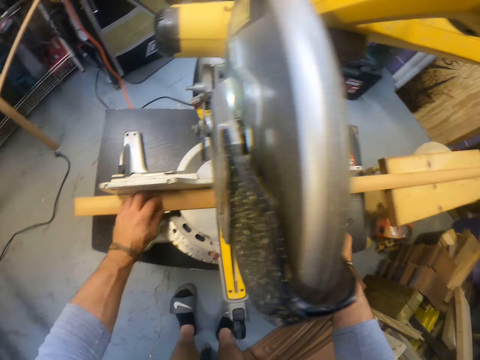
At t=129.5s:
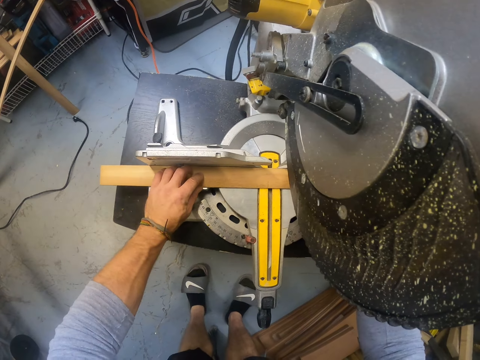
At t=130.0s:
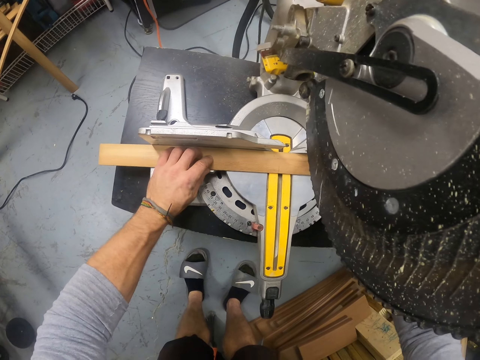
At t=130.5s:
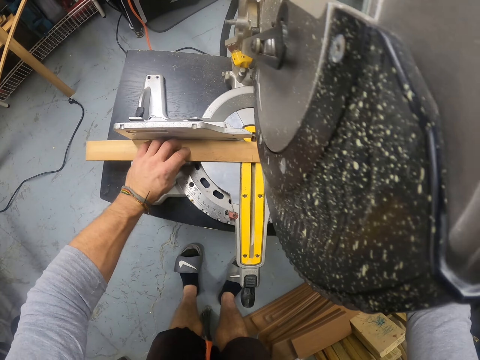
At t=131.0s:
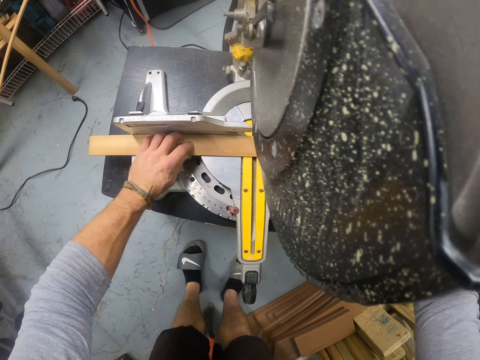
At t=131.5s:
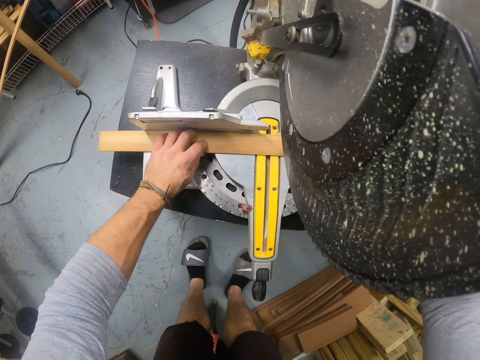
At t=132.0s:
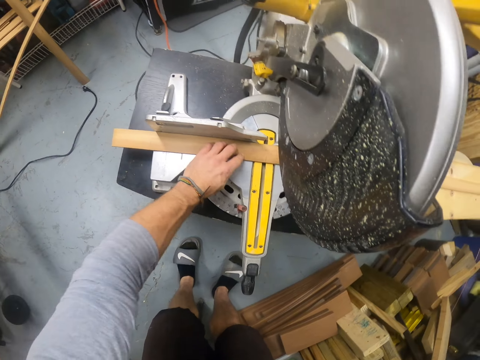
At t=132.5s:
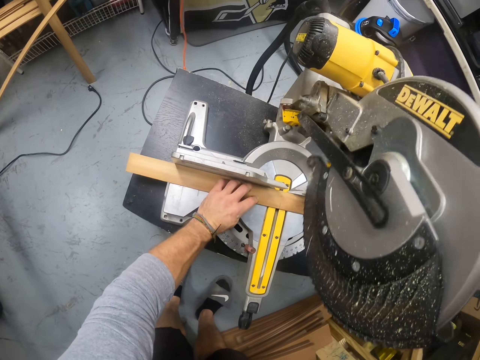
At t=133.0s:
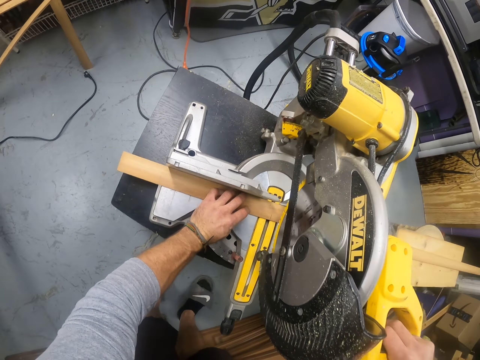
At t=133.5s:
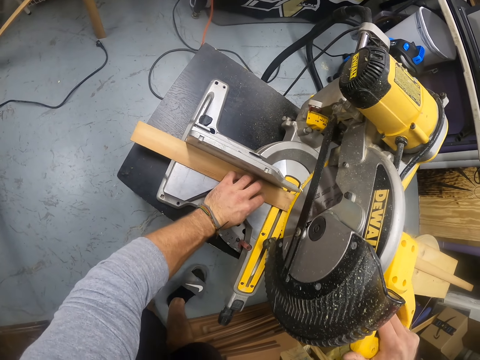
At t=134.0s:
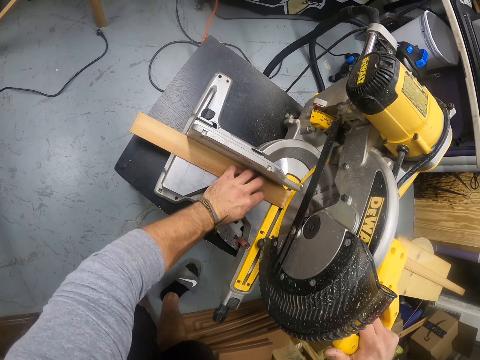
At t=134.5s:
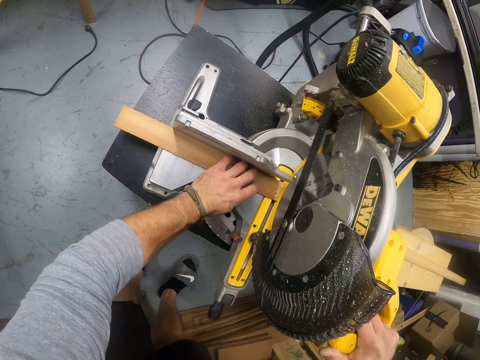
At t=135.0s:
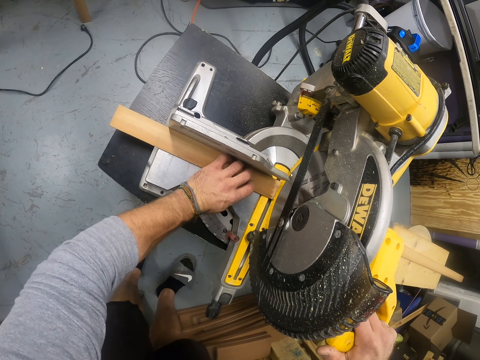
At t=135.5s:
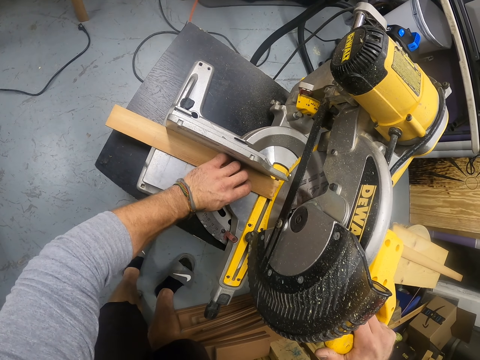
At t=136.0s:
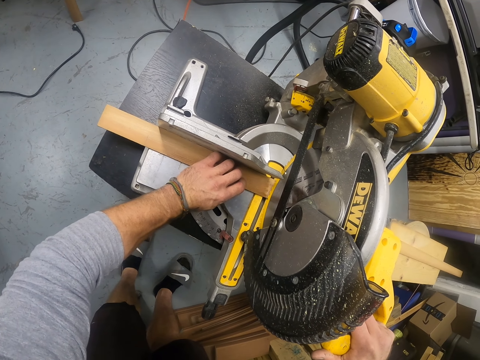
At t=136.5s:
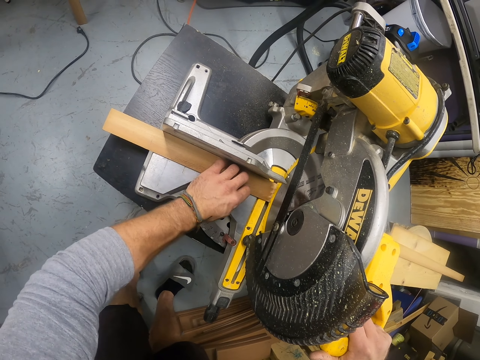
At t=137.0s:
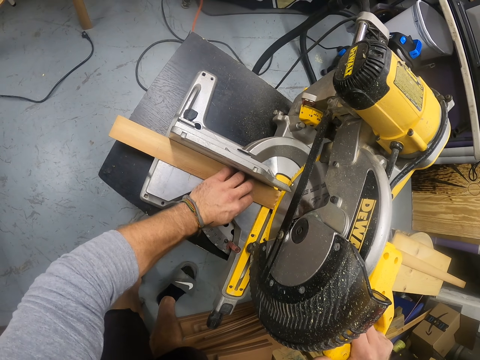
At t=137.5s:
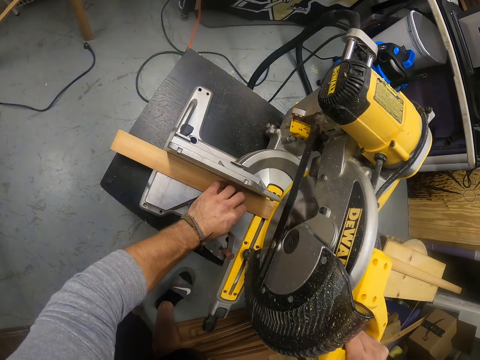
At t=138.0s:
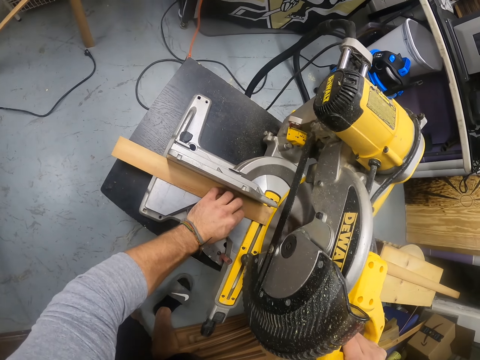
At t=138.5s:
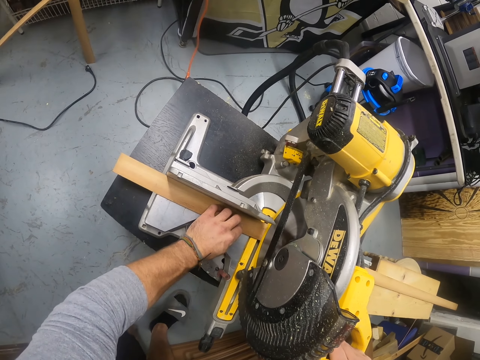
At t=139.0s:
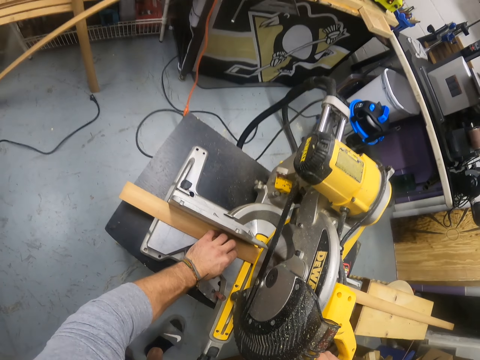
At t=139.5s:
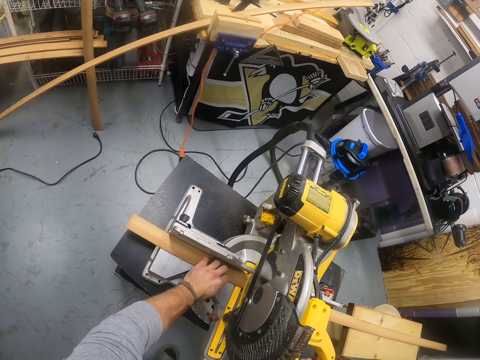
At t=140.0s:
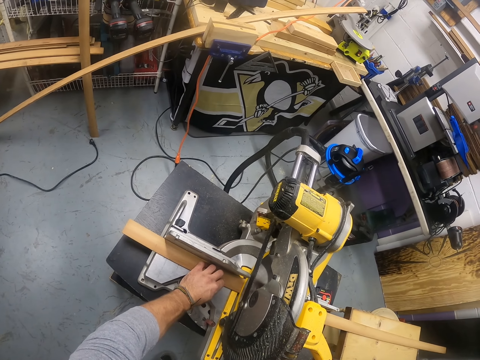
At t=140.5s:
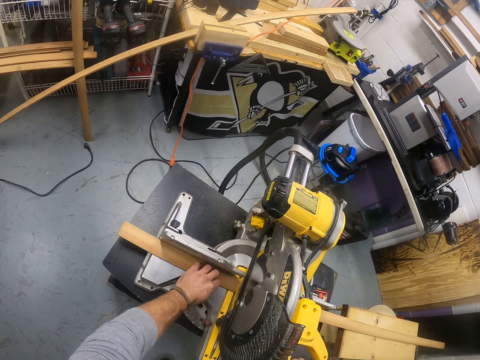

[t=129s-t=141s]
The camera wearer holds the piece of wood with his left hand. He holds down a handle of the circular saw with his right hand. He cuts the piece of wood into two with the circular saw.

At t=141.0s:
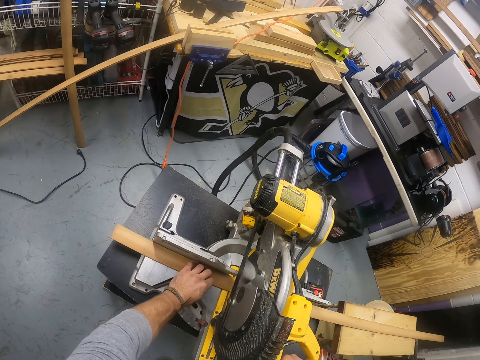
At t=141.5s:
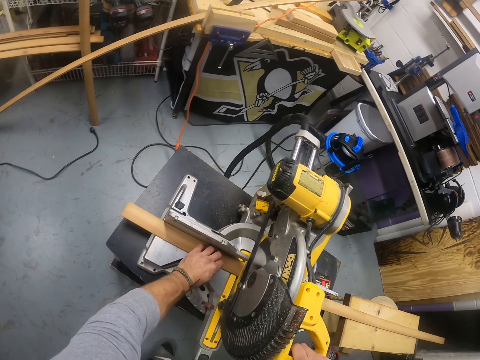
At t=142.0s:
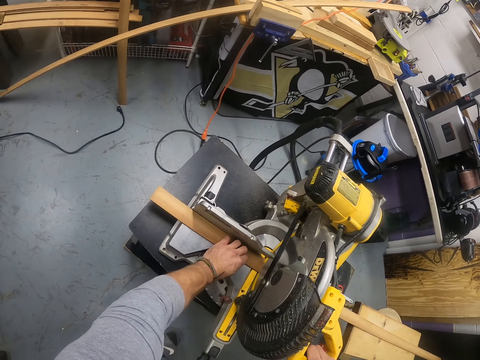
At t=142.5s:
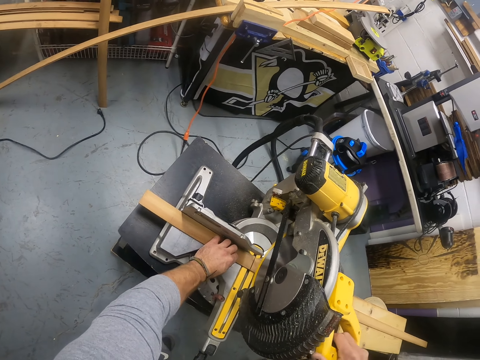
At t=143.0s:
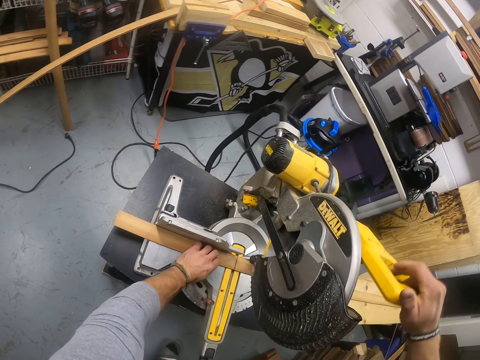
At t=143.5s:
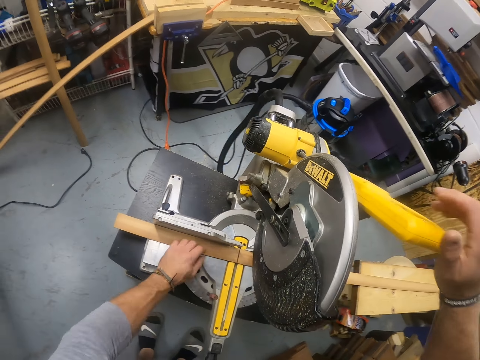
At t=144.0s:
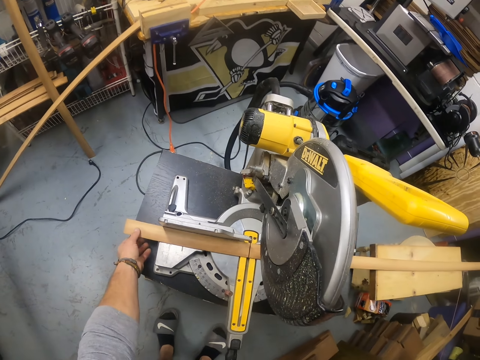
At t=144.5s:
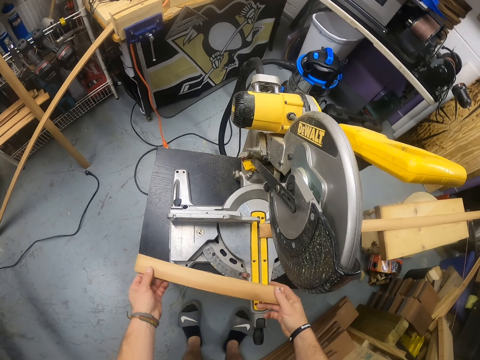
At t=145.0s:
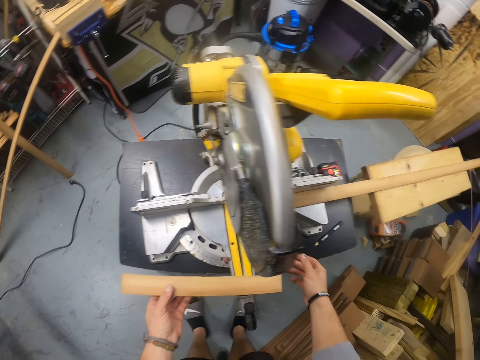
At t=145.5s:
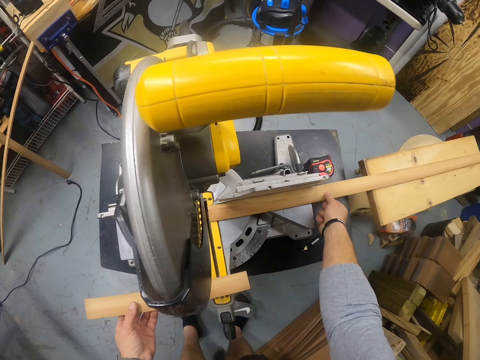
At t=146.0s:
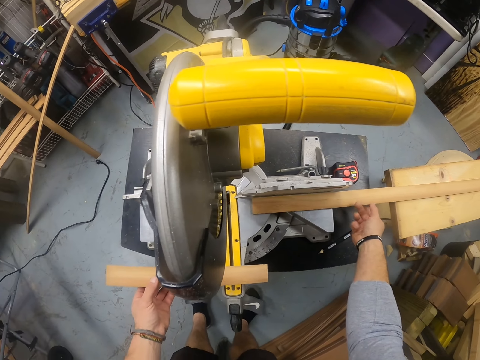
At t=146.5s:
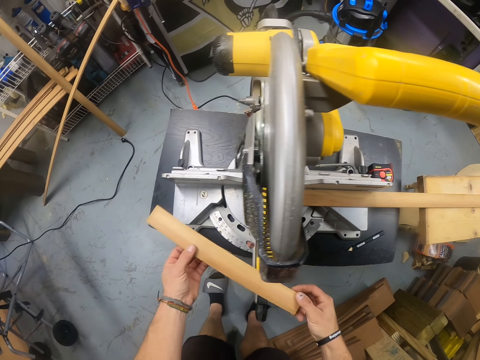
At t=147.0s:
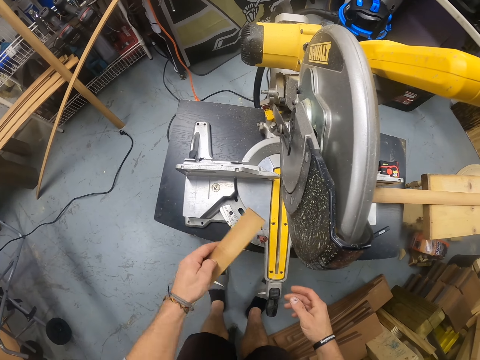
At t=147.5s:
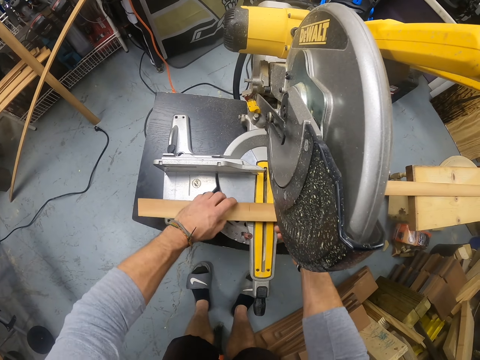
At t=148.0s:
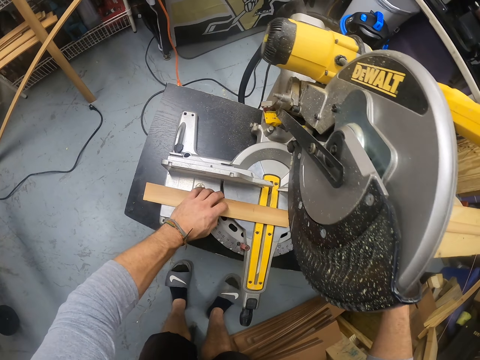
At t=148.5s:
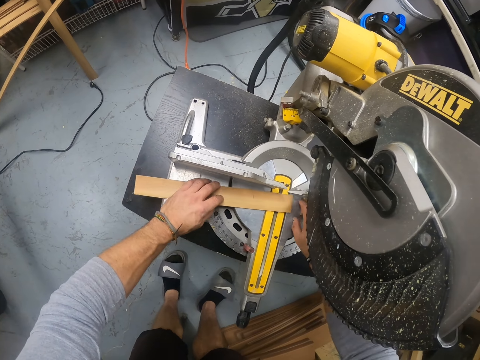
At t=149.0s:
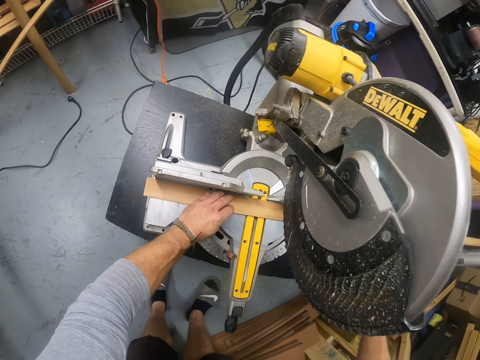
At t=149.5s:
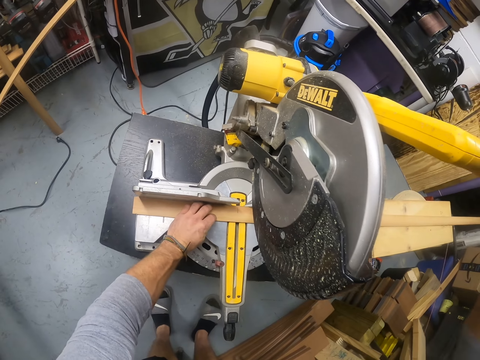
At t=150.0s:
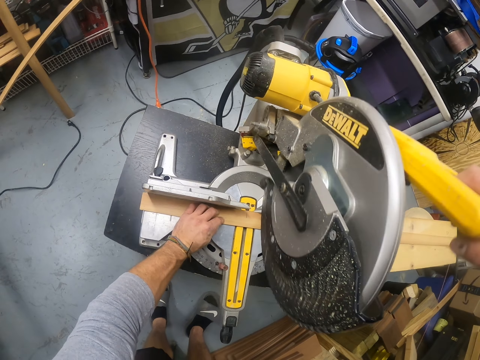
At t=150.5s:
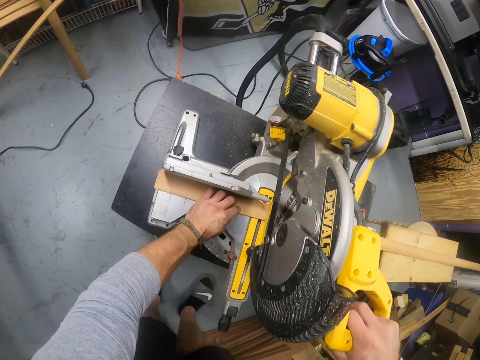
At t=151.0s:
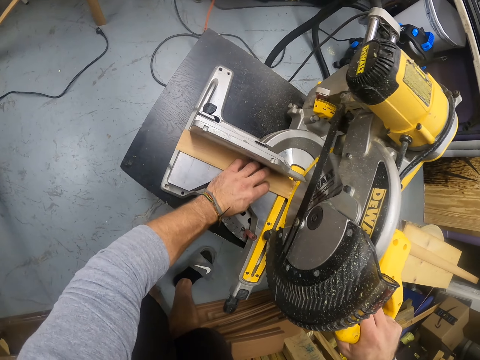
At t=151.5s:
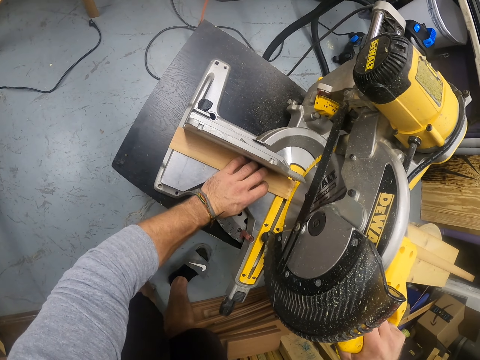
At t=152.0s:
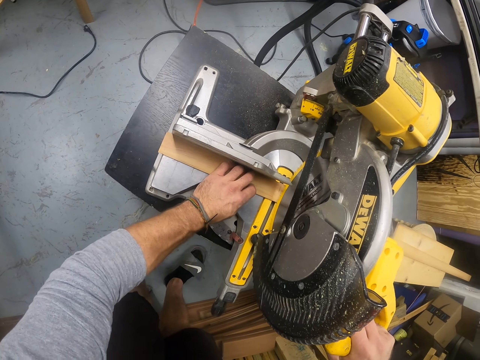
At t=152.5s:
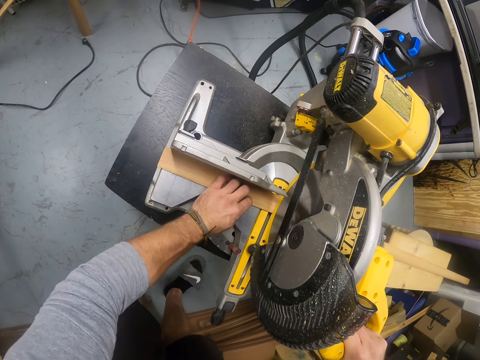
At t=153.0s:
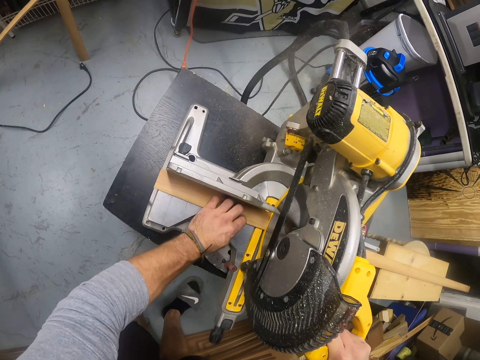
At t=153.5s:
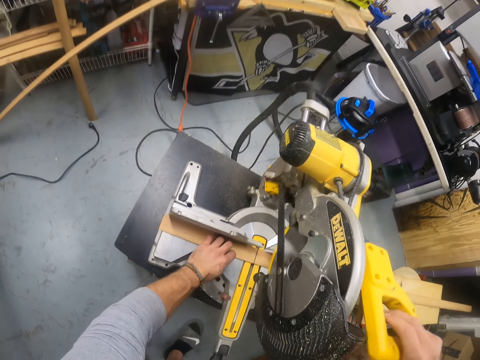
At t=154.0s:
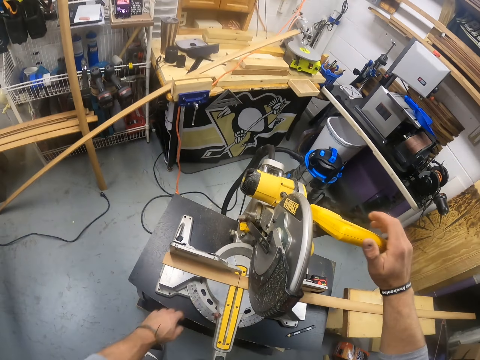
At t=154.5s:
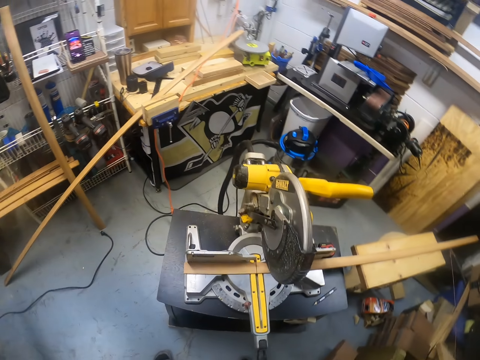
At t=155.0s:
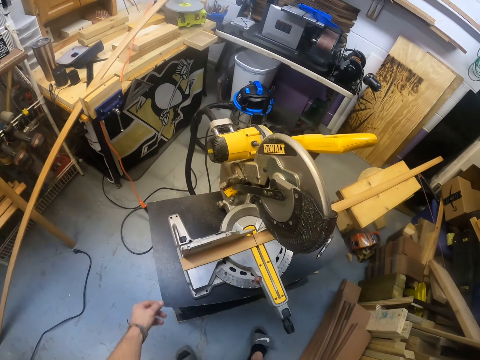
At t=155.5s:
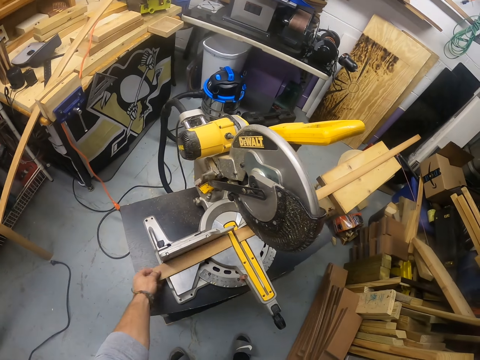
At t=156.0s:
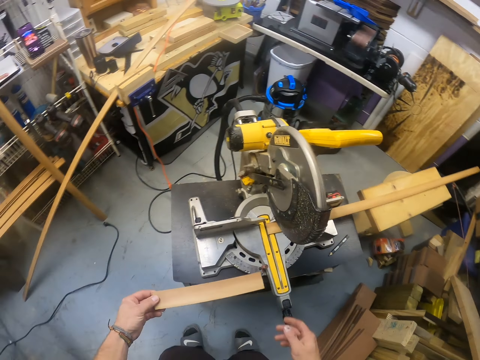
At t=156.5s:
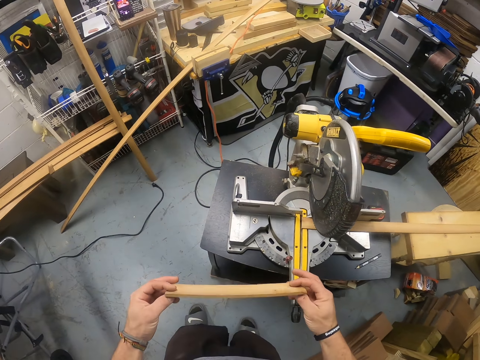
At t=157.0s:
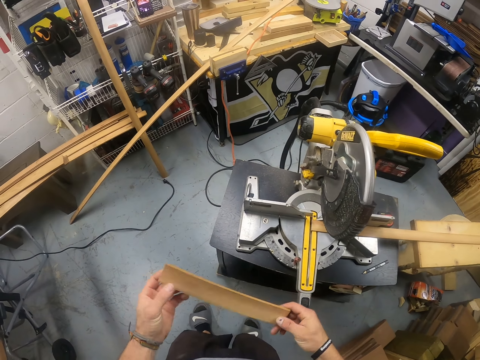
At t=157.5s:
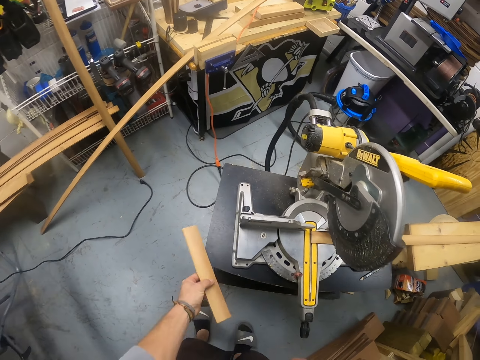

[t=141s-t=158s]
The camera wearer lifts the handle of the circular saw with his right hand. He lifts a piece of the wood from the circular saw with his left hand. He touches the piece of wood in his left hand with his right hand. He shifts a piece of wood from the circular saw with his right hand. He holds the piece of wood with both hands. He positions the piece of wood on the circular saw table properly with both hands. He holds down the handle of the circular saw with his right hand. He cuts the piece of wood into two with the circular saw. He lifts the handle of the circular saw with his right hand. He lifts a piece of the wood from the circular saw with his left hand. He holds the piece of wood with both hands.
